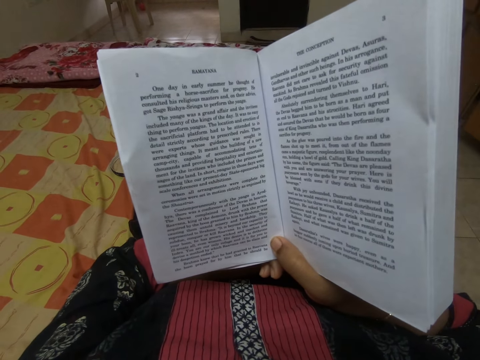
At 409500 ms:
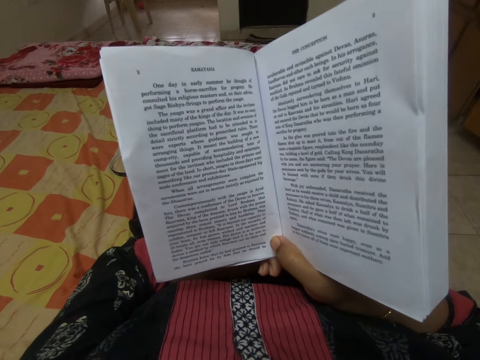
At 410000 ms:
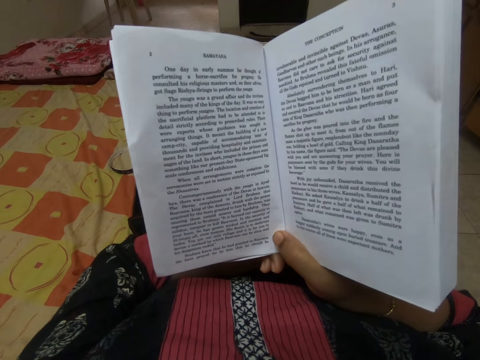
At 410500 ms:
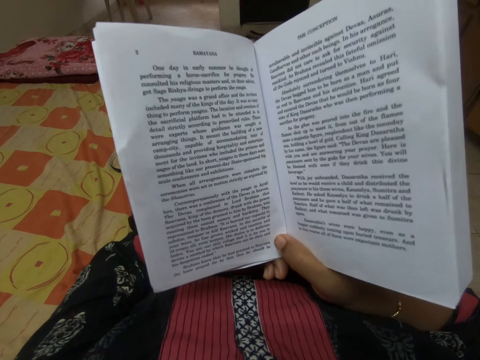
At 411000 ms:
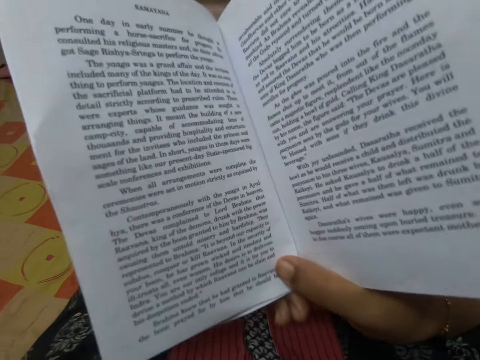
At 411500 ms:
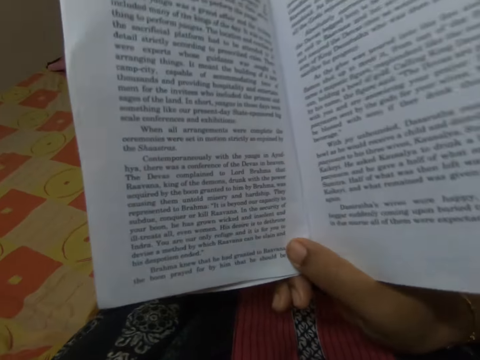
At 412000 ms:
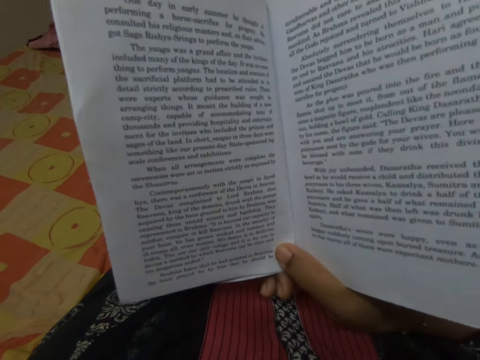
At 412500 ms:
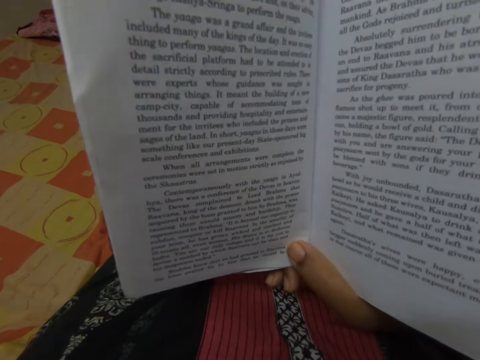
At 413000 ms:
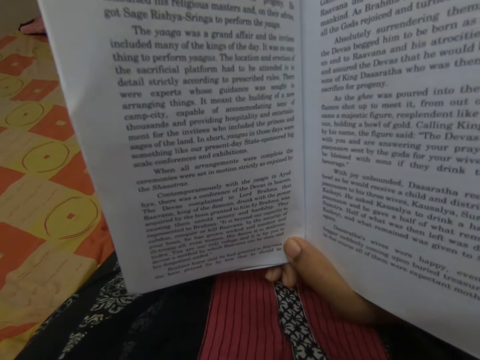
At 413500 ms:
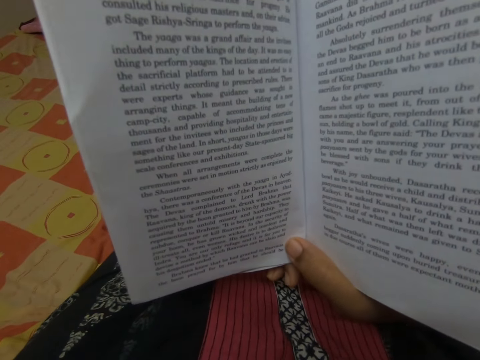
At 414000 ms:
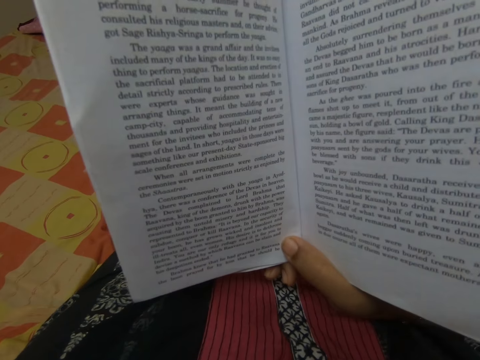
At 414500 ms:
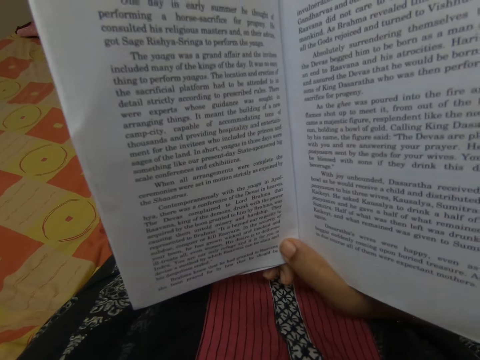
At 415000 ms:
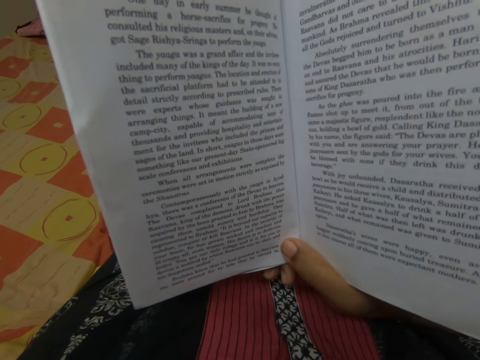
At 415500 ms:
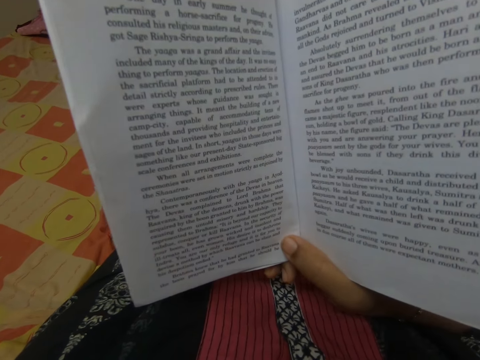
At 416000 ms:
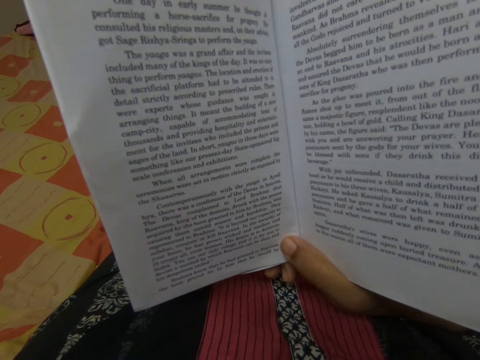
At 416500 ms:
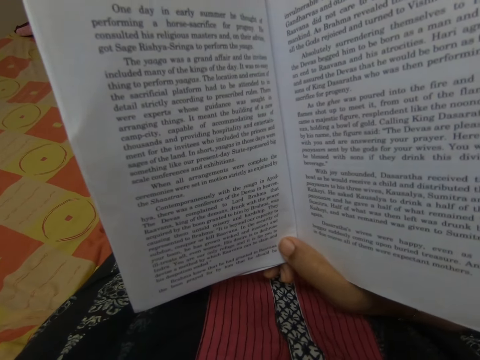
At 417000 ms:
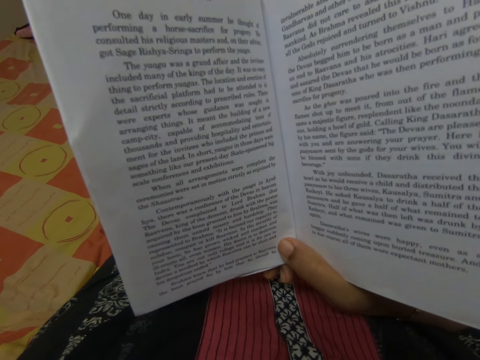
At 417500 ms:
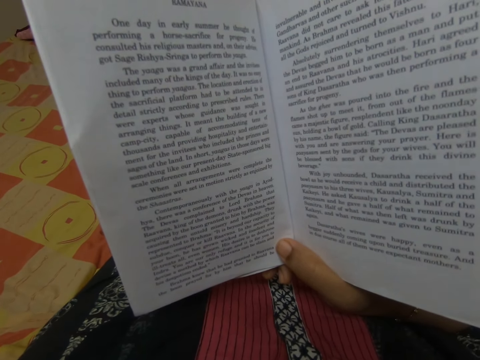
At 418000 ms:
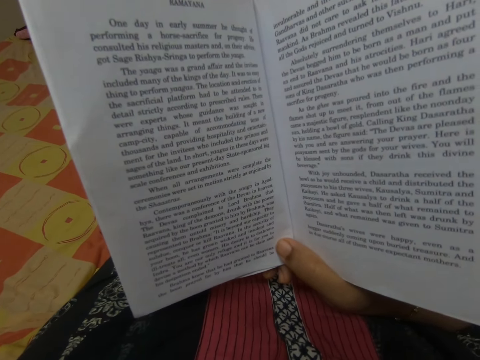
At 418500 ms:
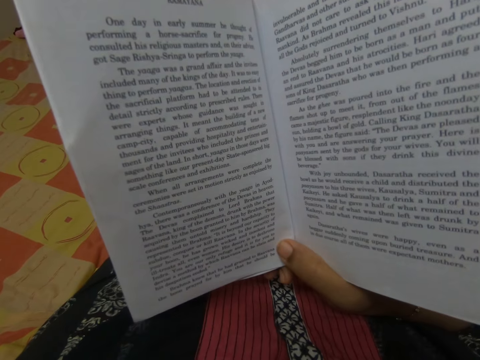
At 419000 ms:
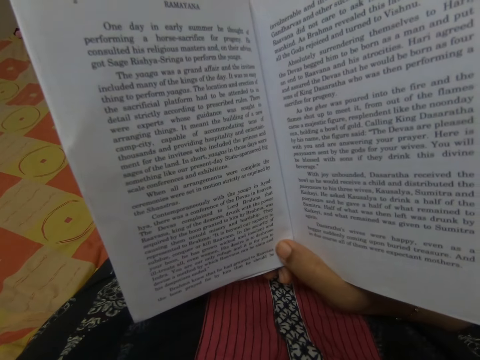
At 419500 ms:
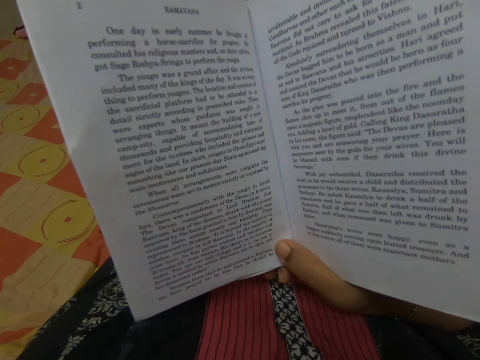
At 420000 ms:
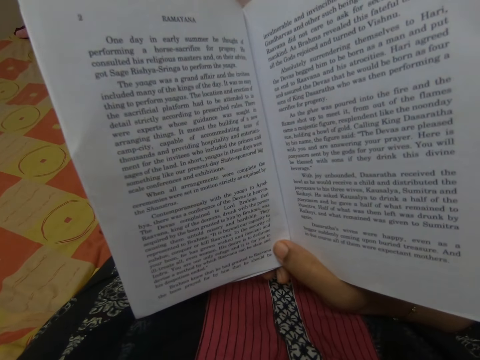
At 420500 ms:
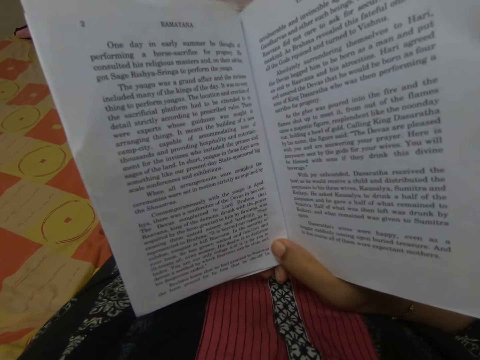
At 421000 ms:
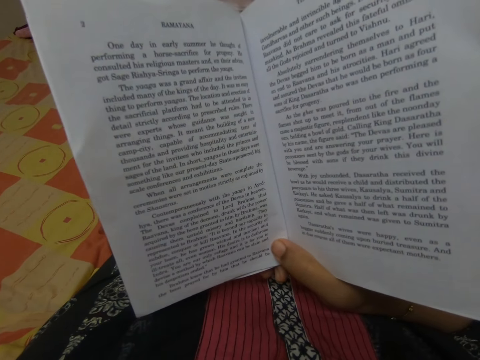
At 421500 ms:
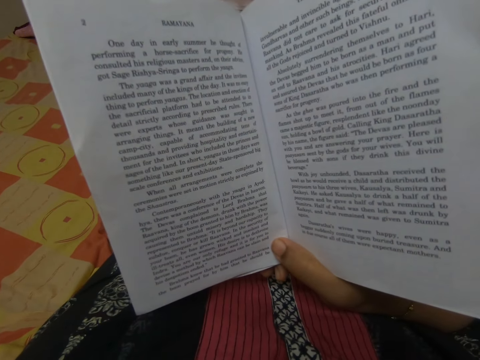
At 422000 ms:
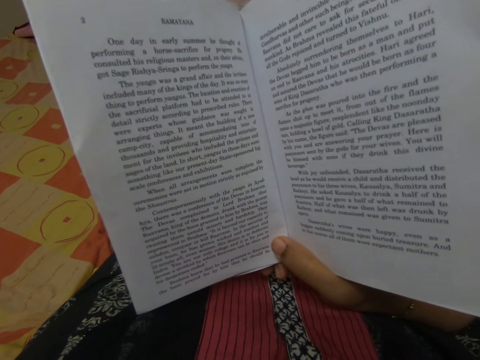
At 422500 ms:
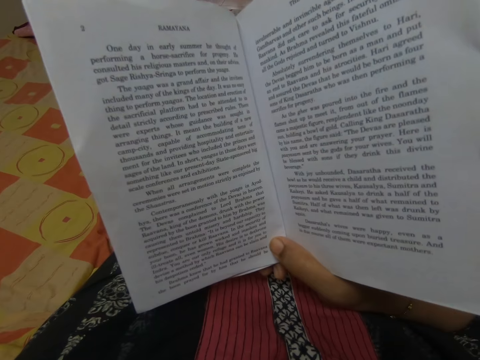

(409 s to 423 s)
The camera wearer moves the book up. They move the book. They read the book.

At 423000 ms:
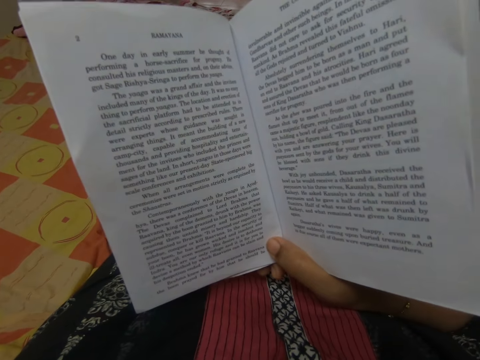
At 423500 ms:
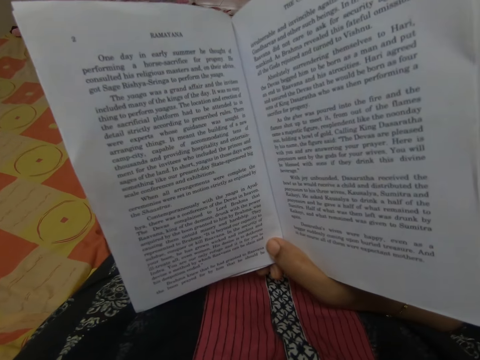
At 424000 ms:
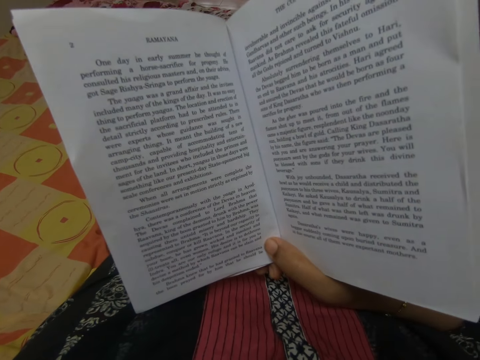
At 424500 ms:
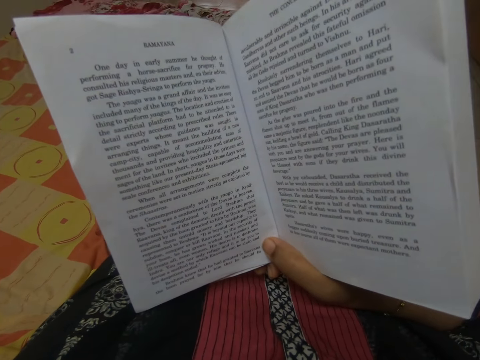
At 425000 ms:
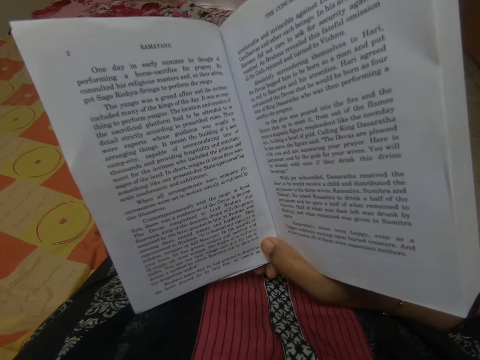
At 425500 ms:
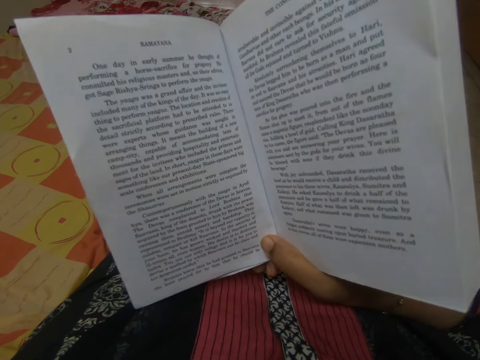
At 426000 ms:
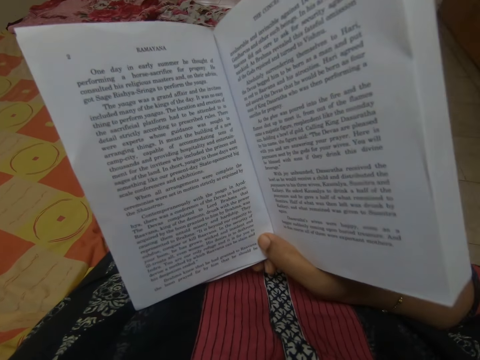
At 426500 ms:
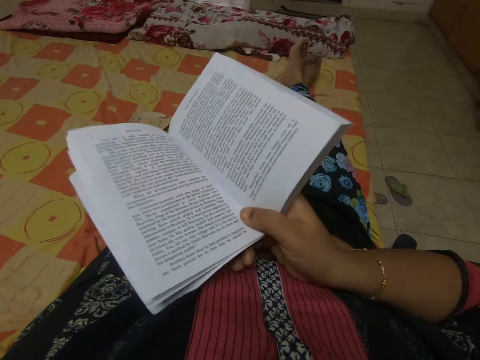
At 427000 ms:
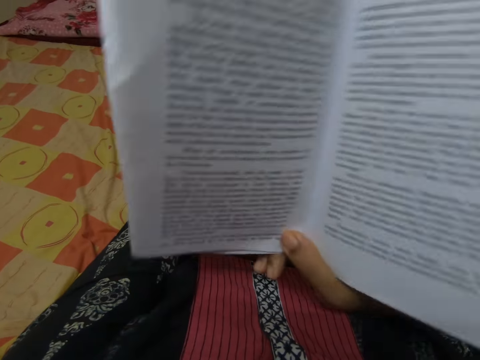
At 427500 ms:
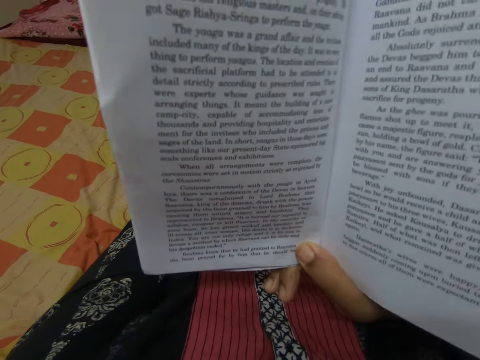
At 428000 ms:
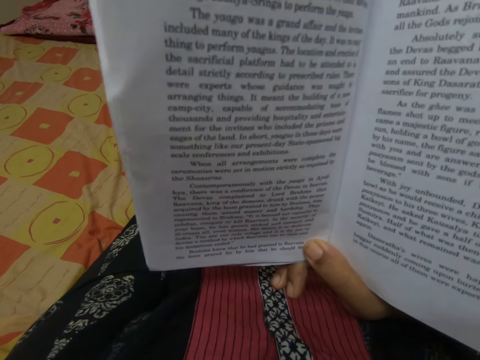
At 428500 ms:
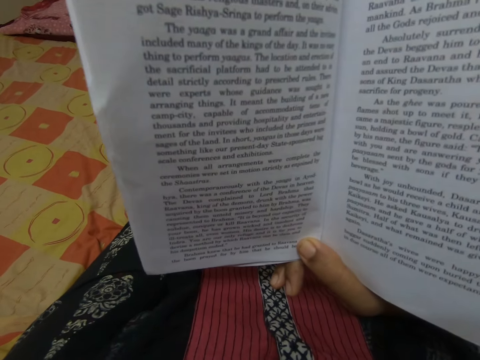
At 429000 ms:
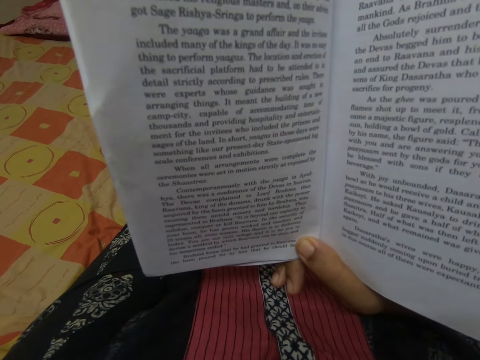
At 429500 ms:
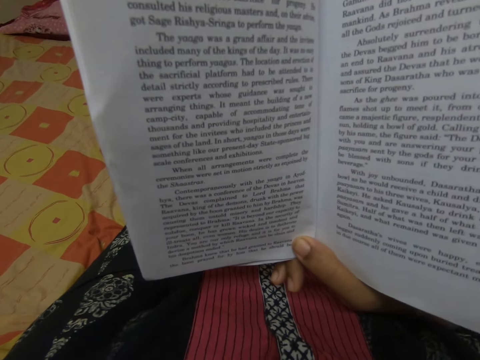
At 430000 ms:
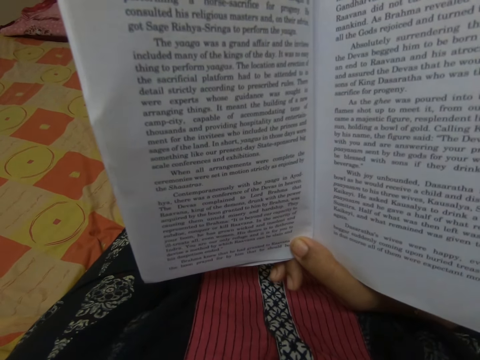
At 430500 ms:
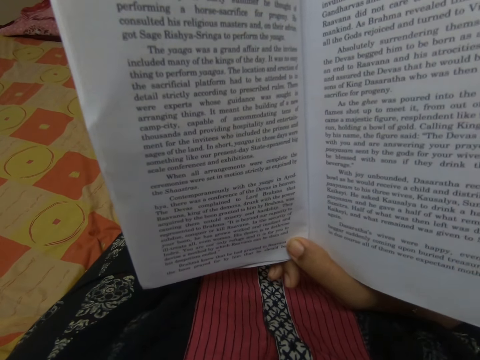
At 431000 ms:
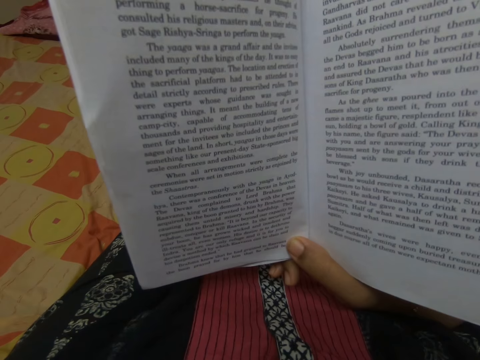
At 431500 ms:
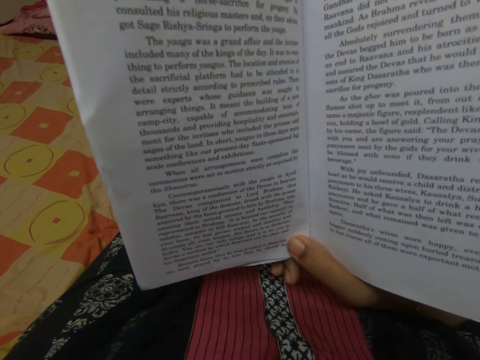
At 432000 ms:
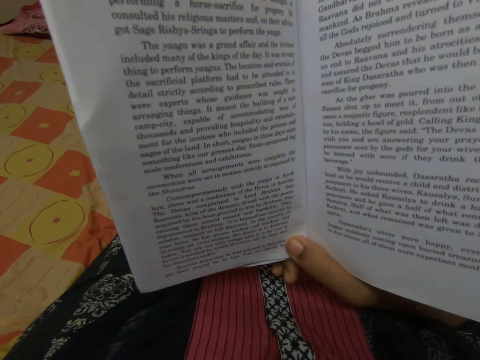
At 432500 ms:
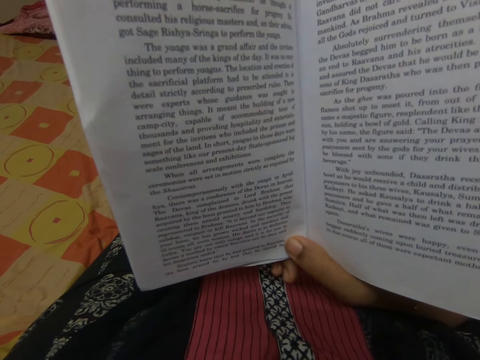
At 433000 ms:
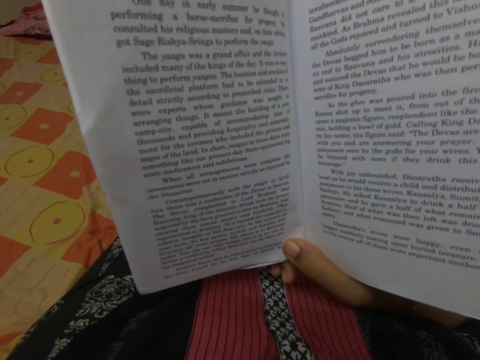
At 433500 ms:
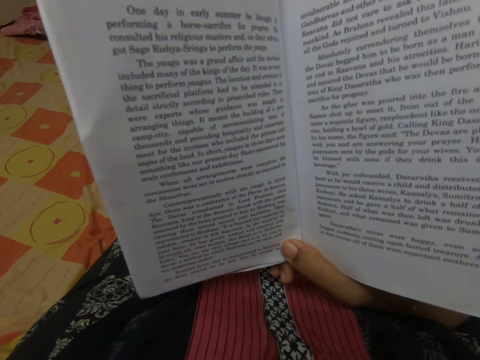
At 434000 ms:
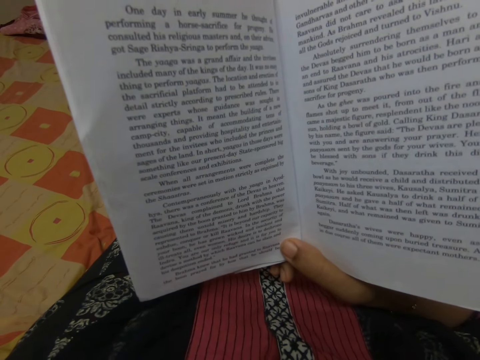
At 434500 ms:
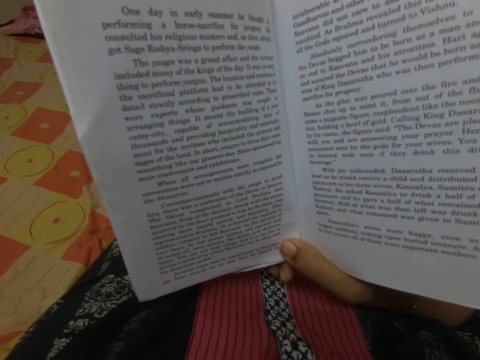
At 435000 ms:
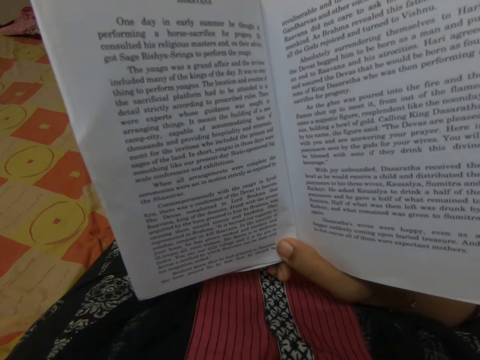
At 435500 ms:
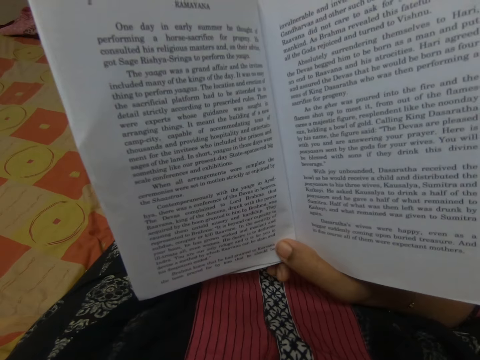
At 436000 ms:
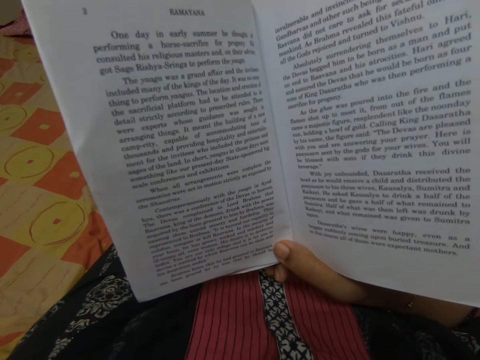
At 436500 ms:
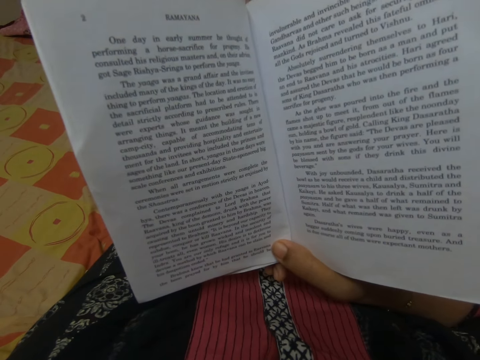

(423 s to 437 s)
The camera wearer moves the book down. They move the book up. They read the book.
